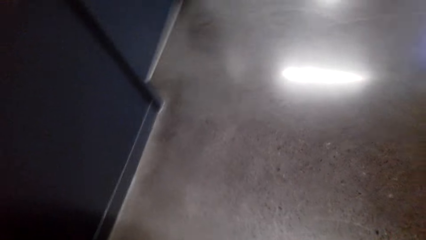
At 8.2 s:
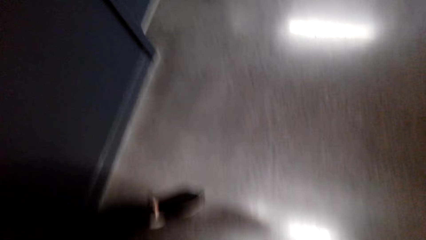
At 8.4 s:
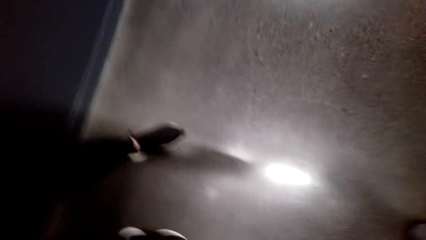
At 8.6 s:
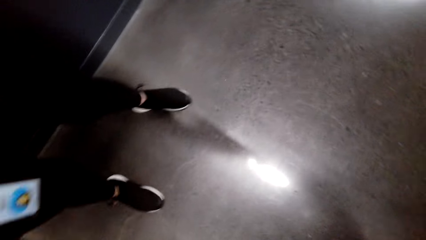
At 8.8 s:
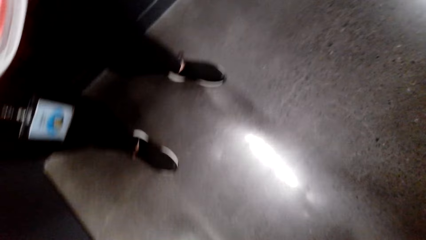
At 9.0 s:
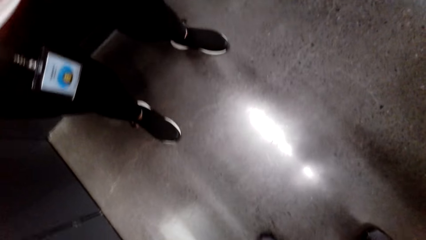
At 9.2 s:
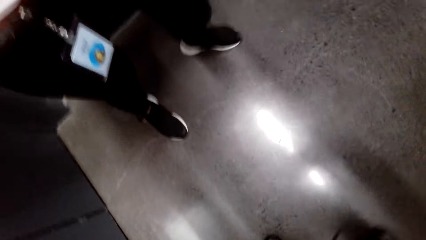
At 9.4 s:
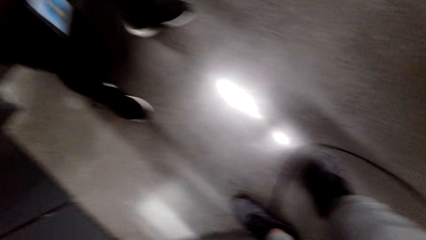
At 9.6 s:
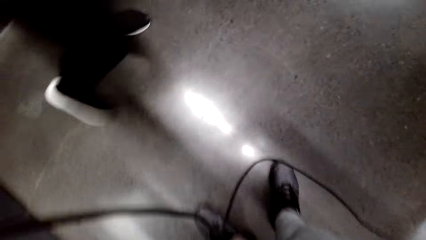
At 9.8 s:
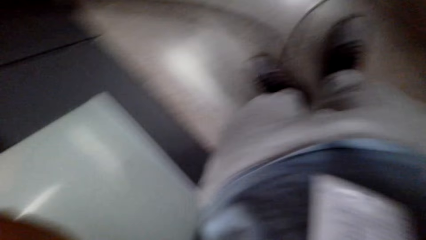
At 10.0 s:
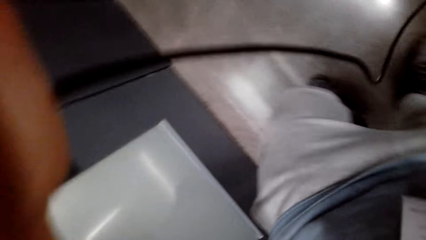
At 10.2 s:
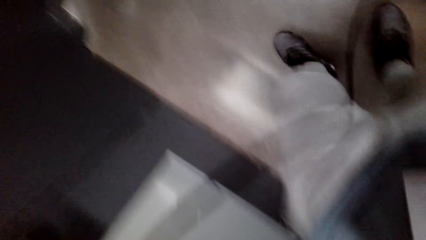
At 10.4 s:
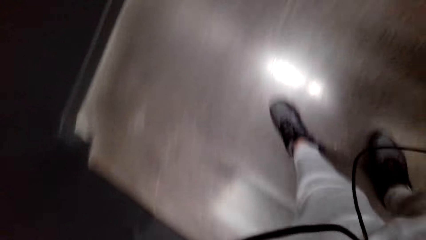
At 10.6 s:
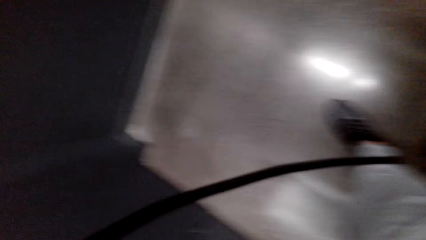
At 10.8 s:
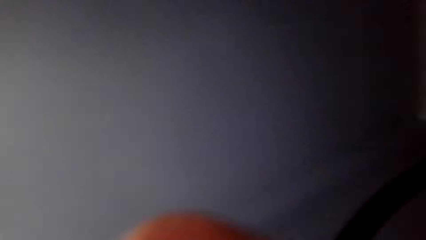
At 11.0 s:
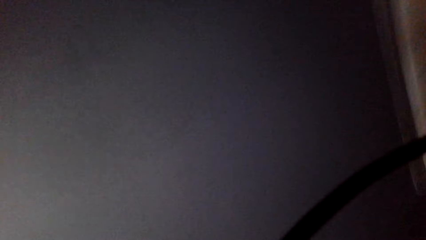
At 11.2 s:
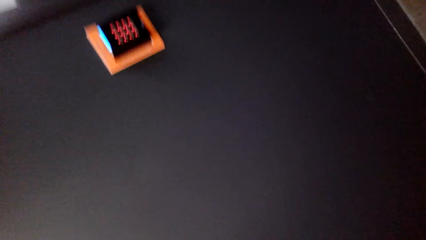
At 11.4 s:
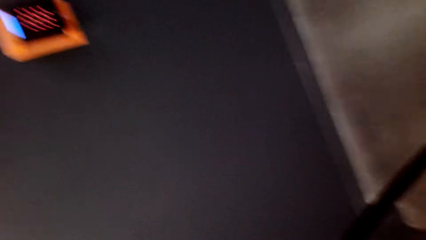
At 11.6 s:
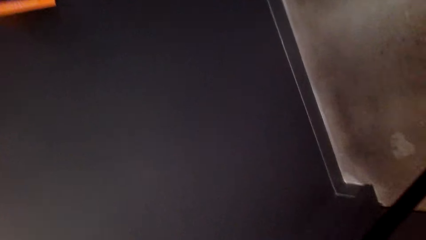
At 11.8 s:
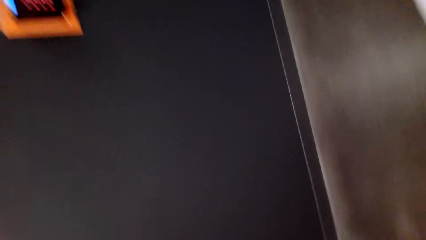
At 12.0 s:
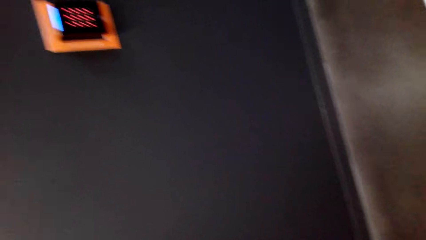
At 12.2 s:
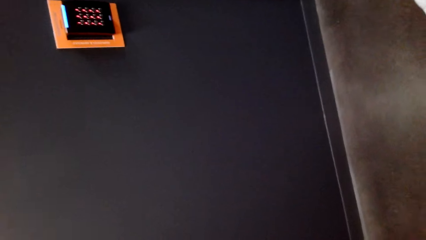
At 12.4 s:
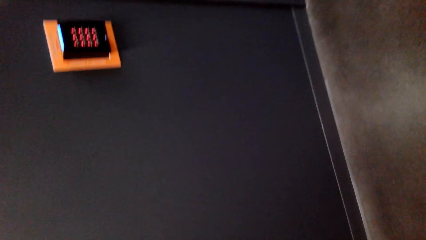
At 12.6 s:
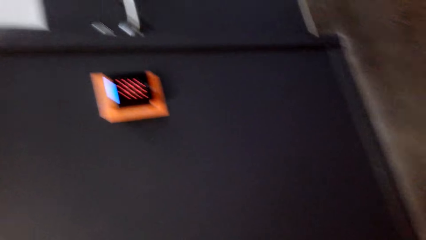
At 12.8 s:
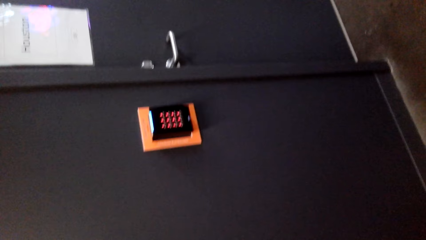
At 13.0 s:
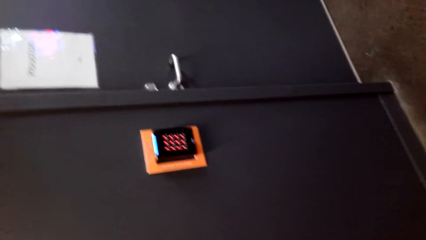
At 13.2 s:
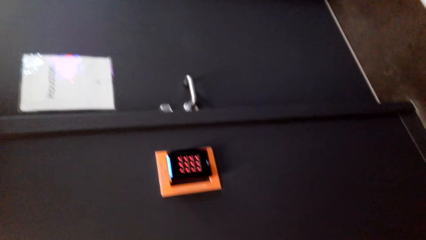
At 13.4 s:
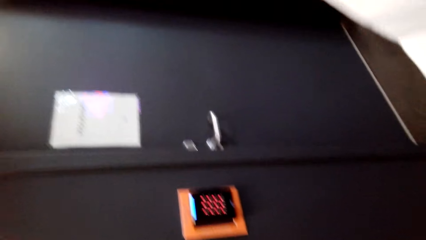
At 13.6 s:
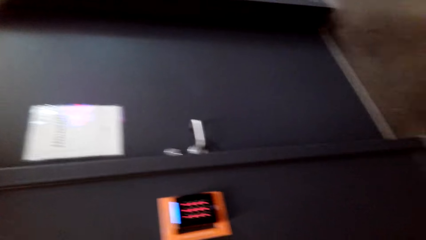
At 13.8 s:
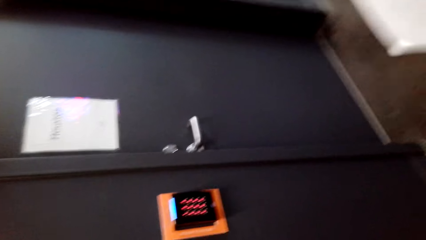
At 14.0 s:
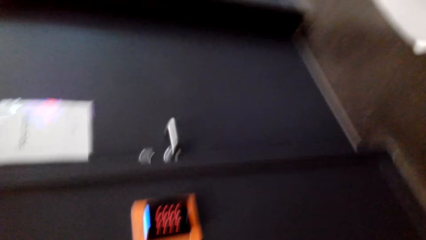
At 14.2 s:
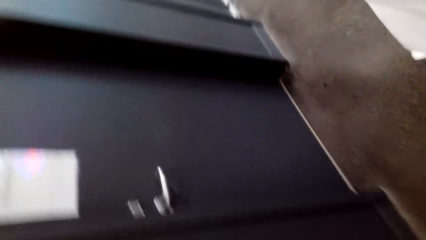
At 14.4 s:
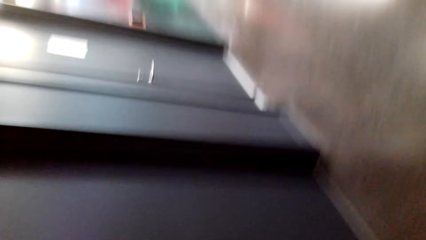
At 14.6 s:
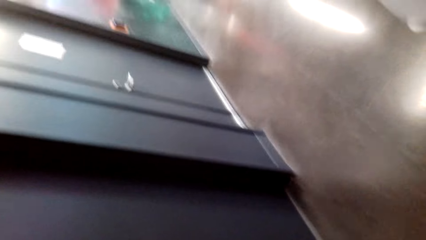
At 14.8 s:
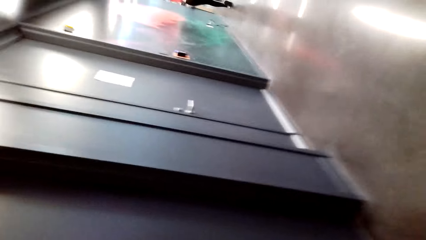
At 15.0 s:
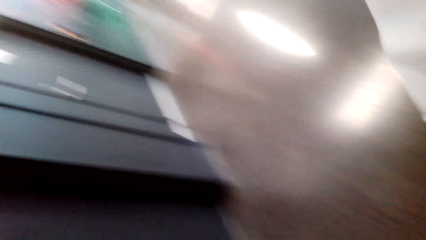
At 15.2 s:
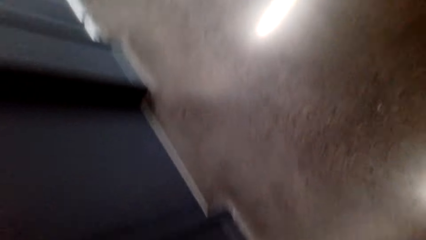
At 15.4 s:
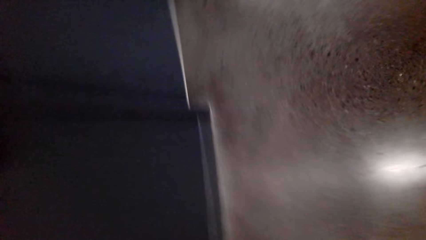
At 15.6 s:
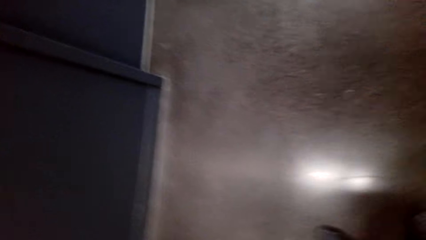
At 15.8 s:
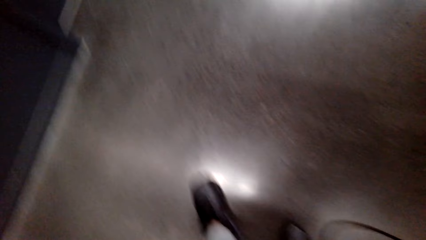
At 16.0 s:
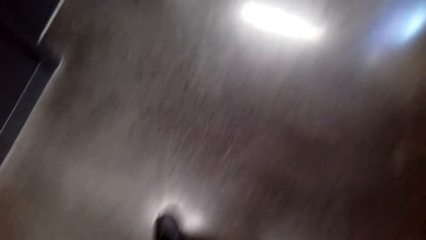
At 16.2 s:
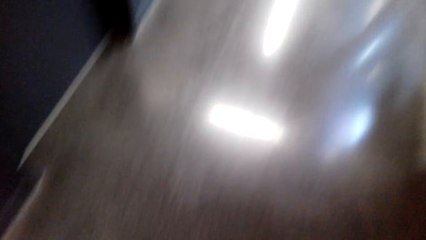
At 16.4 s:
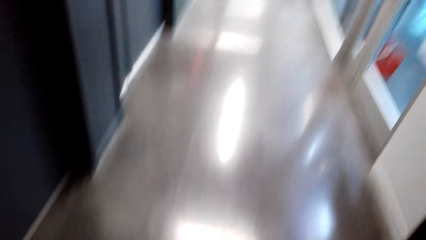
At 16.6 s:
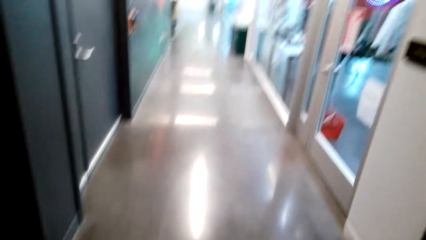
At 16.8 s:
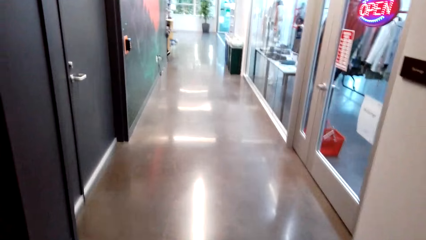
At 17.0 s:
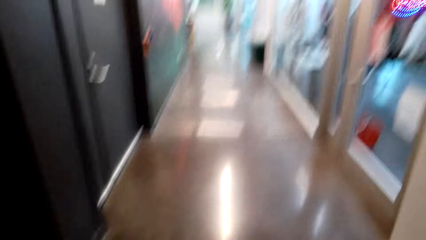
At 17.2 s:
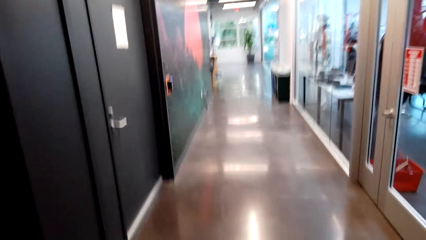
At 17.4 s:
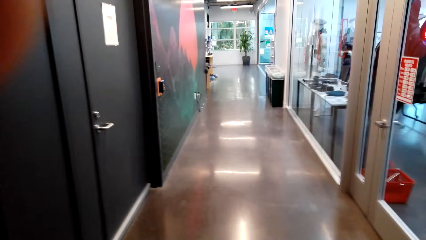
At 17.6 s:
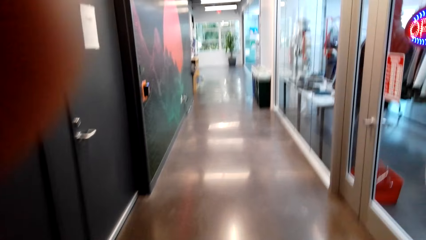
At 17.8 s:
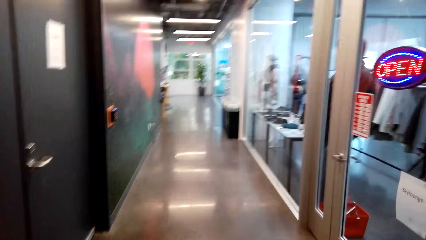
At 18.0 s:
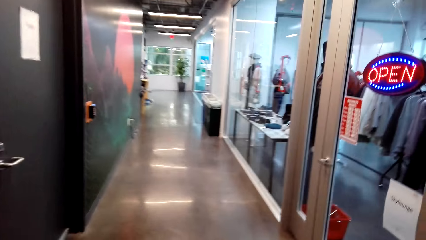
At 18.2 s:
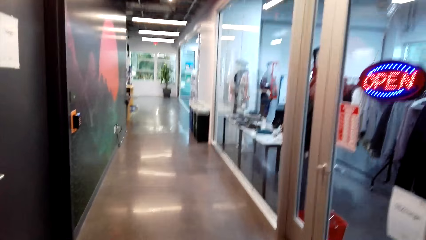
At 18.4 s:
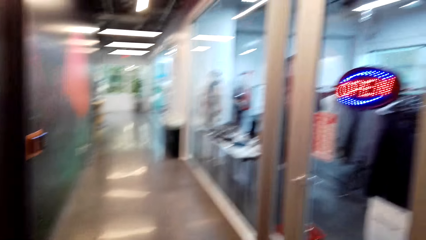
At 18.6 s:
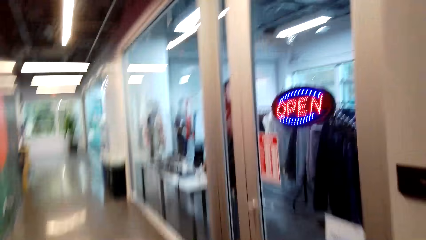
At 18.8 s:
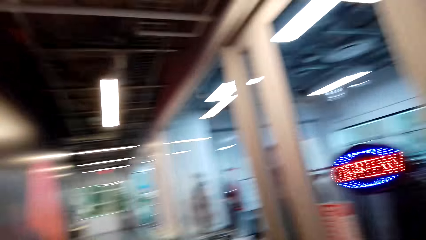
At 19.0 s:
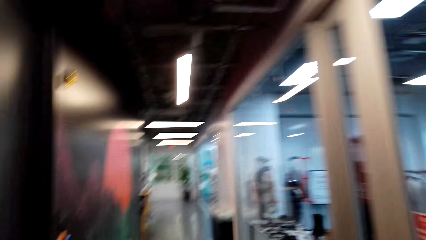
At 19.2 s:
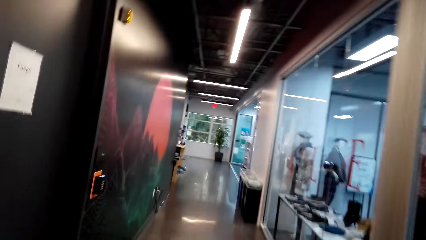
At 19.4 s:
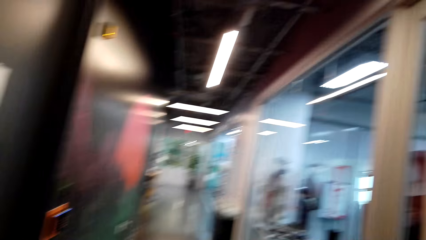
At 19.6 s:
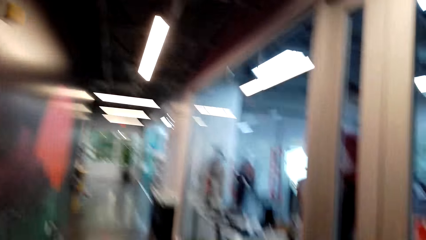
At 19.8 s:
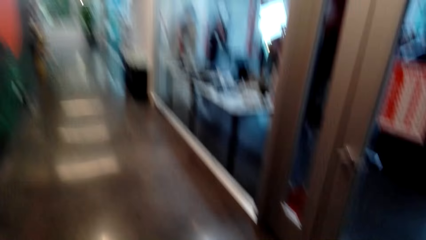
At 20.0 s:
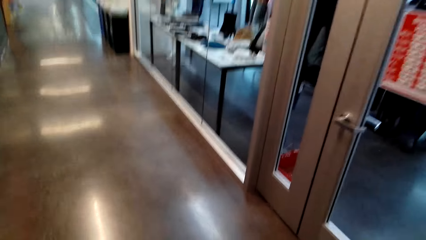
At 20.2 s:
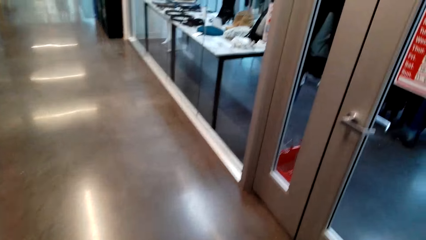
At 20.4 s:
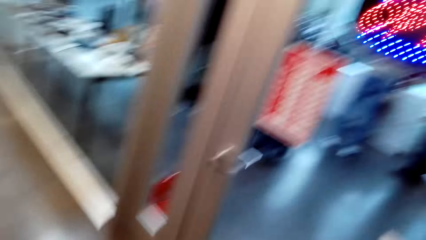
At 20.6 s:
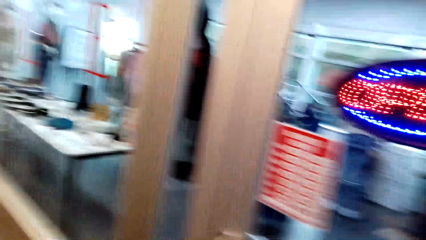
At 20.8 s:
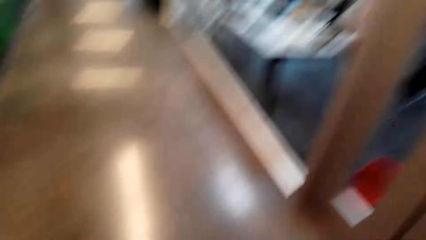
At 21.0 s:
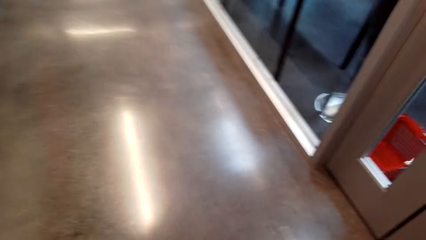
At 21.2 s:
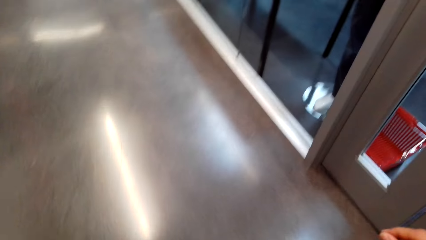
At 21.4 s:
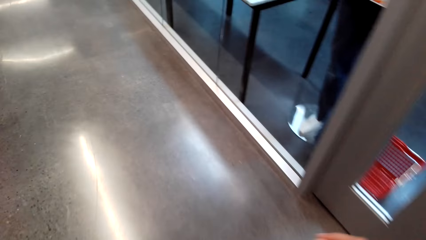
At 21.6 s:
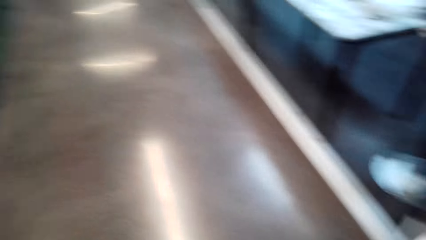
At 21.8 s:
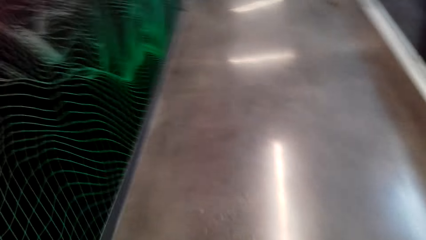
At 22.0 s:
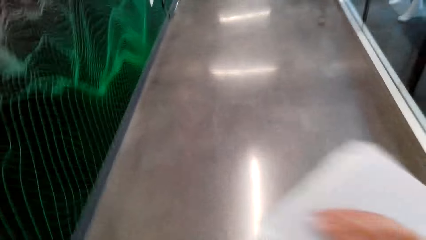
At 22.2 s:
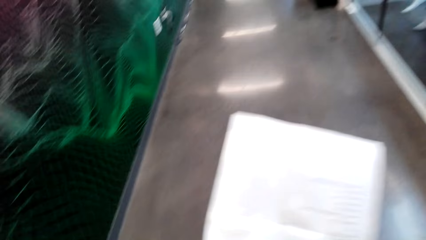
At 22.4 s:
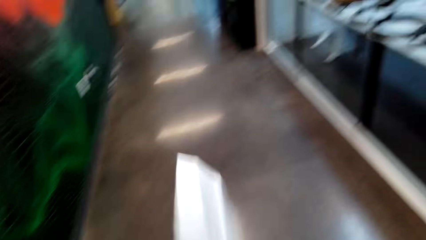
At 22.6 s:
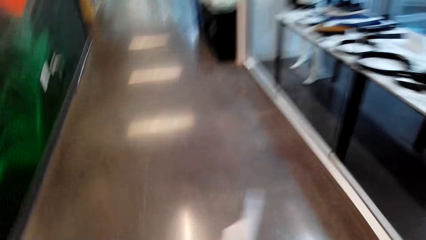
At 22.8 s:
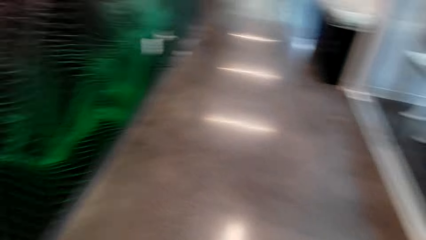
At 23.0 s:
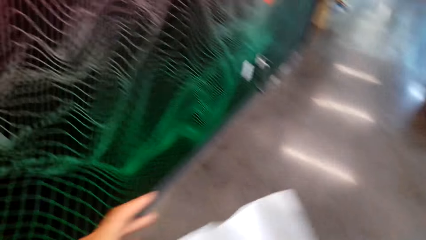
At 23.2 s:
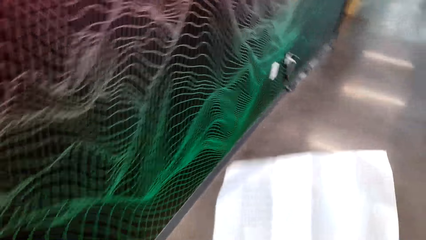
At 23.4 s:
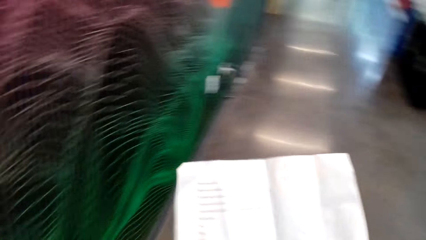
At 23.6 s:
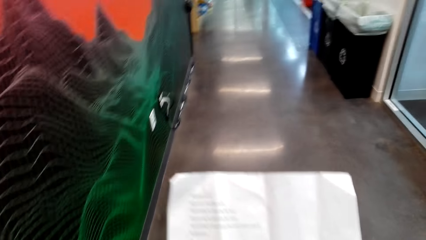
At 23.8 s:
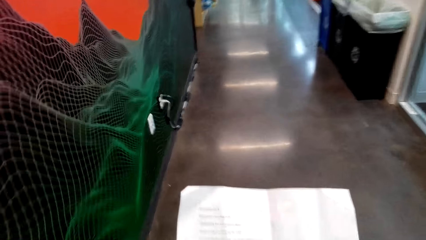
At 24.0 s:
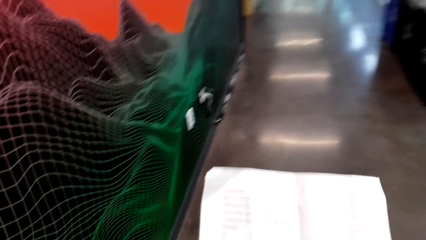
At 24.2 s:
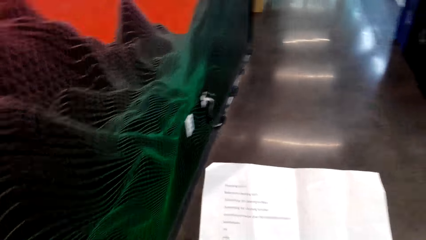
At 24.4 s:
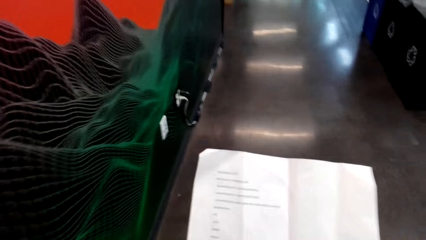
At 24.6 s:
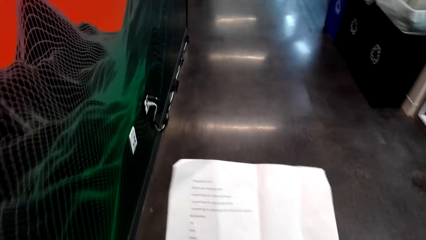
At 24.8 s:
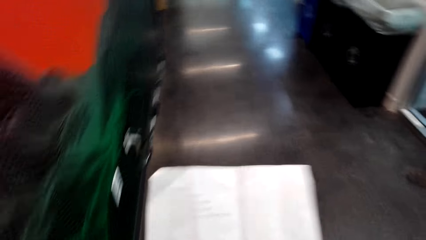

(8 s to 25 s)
The camera wearer looks on the floor. A person walks in the room. The person walks away. The camera wearer looks on the floor. They walk in the room. They walk on a corridor. They raise the left hand. They walk in the room. They hold a piece of paper.
